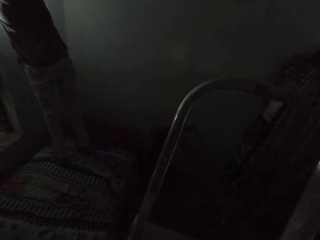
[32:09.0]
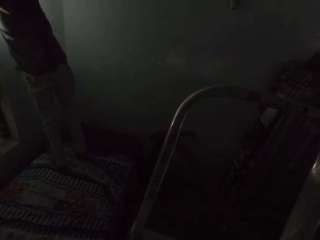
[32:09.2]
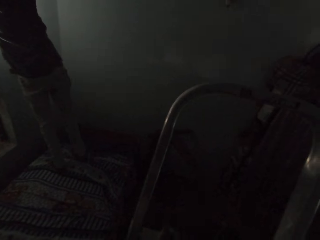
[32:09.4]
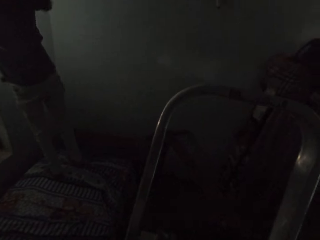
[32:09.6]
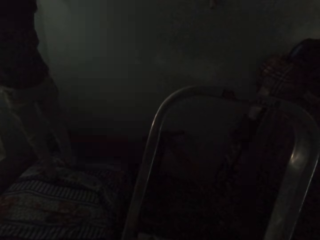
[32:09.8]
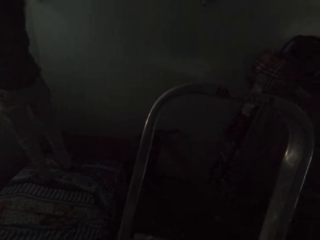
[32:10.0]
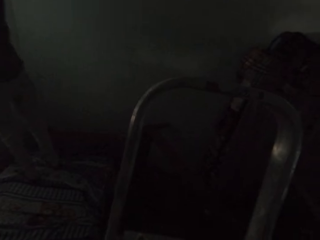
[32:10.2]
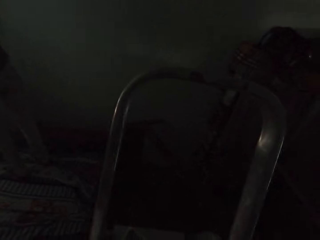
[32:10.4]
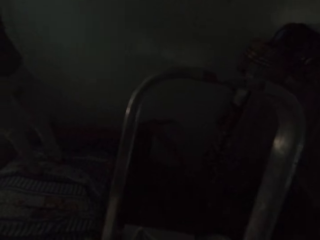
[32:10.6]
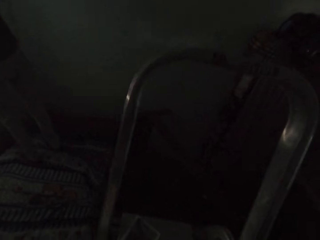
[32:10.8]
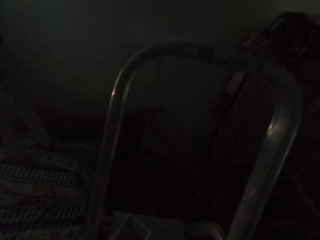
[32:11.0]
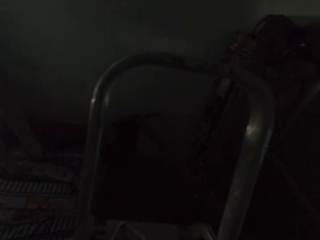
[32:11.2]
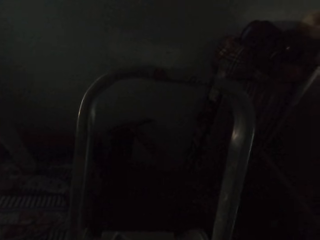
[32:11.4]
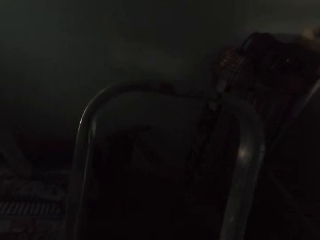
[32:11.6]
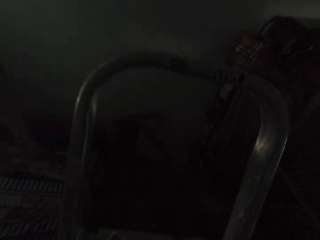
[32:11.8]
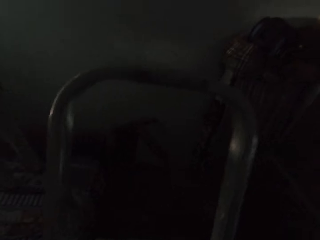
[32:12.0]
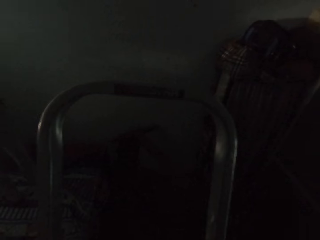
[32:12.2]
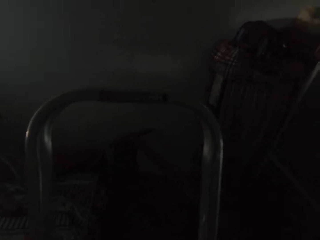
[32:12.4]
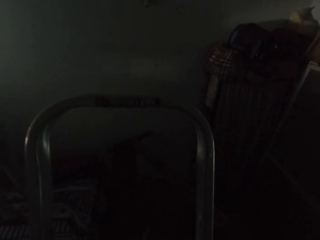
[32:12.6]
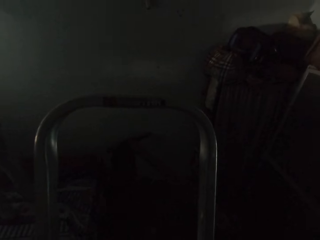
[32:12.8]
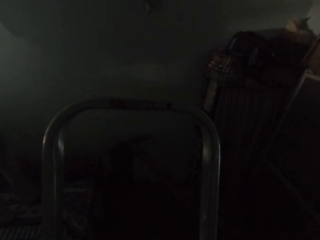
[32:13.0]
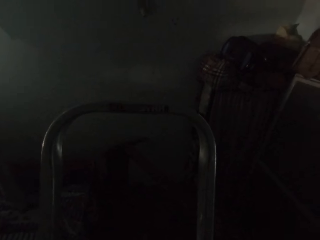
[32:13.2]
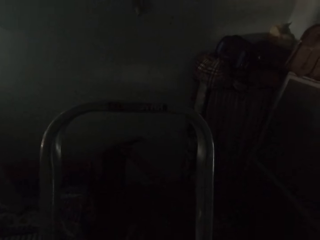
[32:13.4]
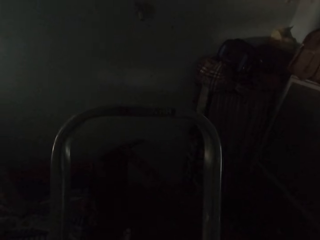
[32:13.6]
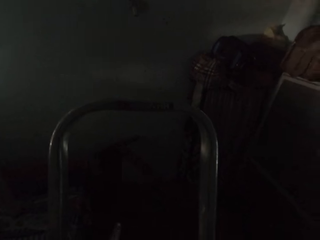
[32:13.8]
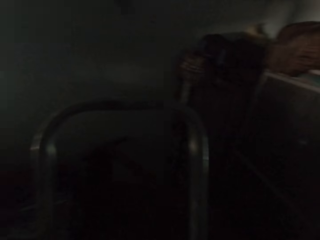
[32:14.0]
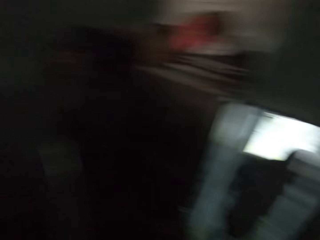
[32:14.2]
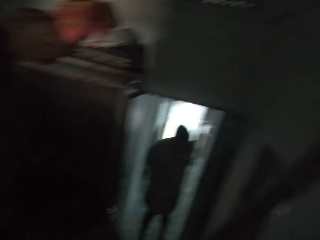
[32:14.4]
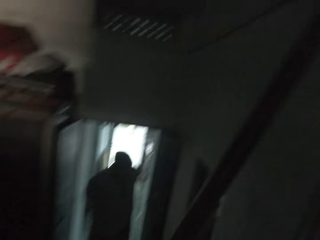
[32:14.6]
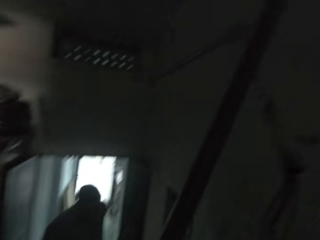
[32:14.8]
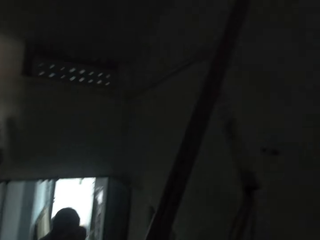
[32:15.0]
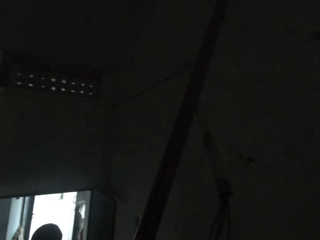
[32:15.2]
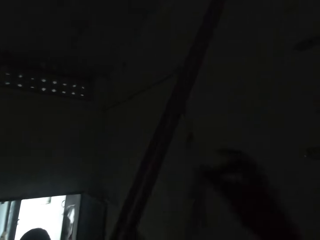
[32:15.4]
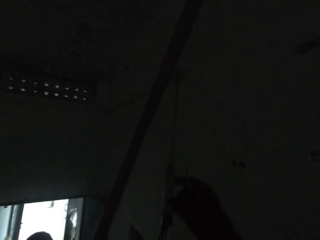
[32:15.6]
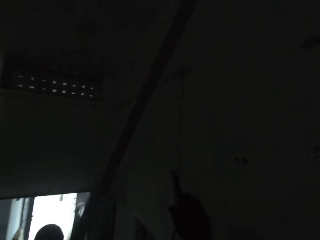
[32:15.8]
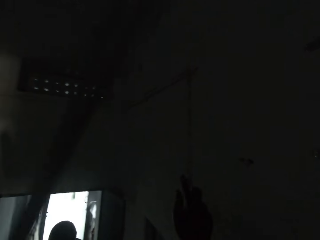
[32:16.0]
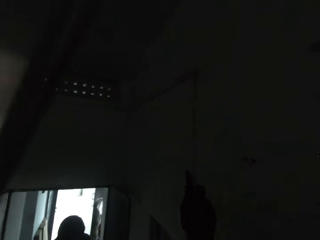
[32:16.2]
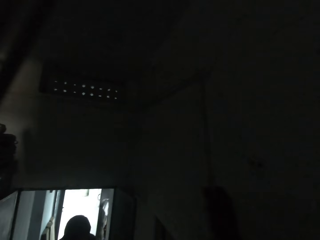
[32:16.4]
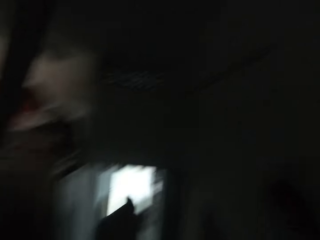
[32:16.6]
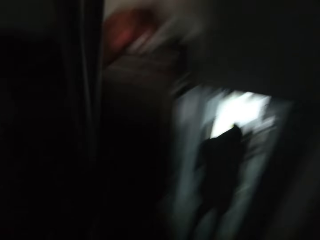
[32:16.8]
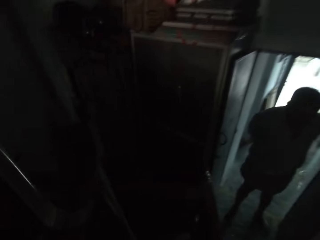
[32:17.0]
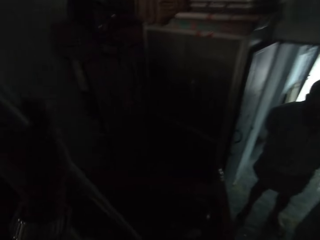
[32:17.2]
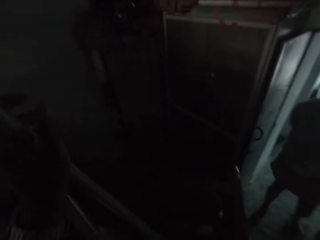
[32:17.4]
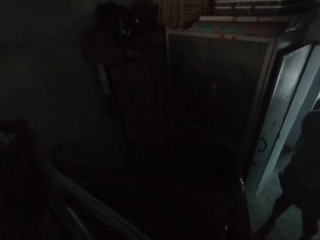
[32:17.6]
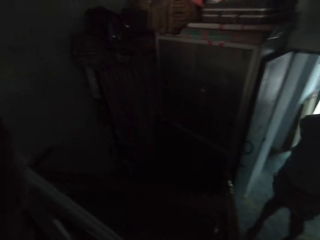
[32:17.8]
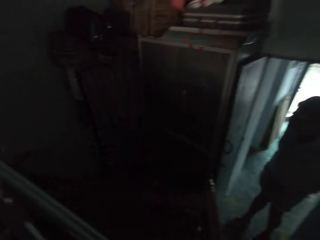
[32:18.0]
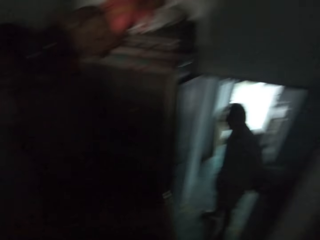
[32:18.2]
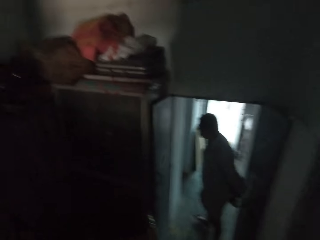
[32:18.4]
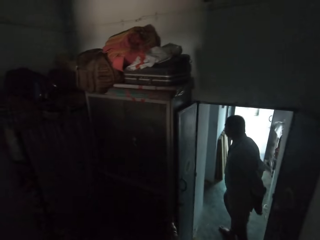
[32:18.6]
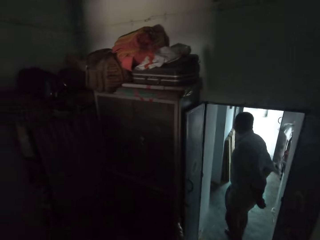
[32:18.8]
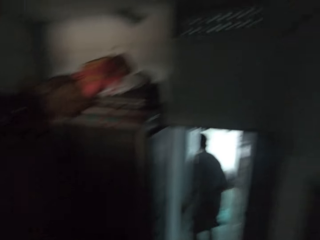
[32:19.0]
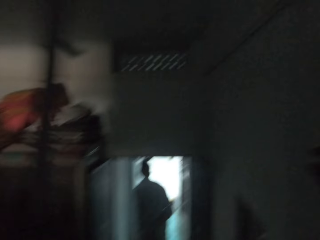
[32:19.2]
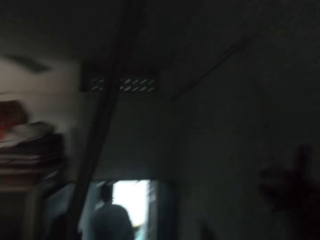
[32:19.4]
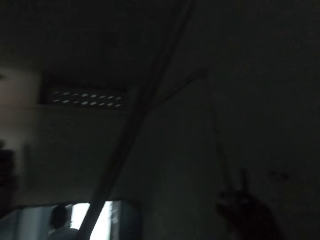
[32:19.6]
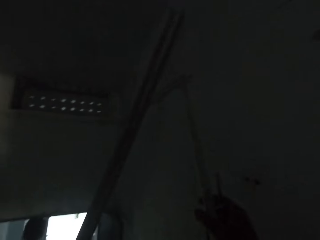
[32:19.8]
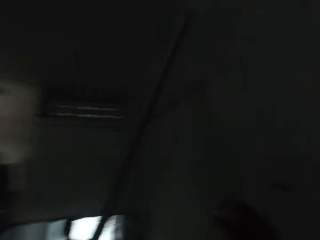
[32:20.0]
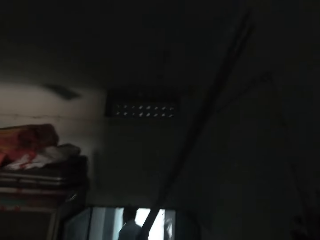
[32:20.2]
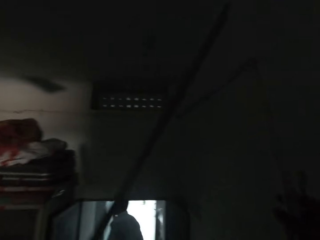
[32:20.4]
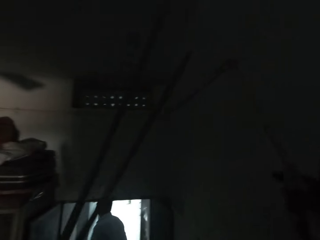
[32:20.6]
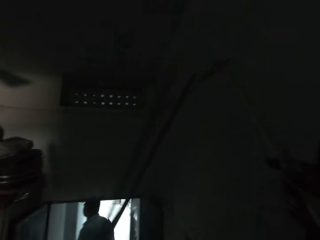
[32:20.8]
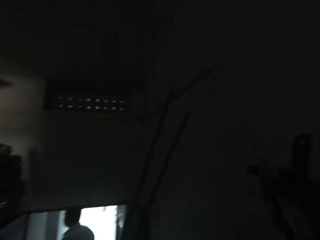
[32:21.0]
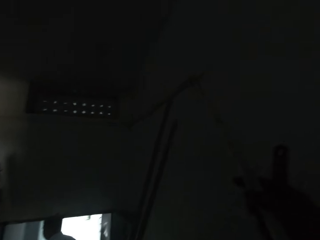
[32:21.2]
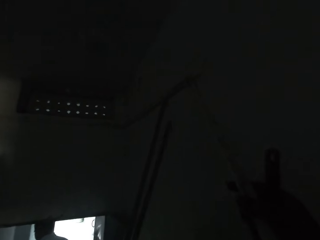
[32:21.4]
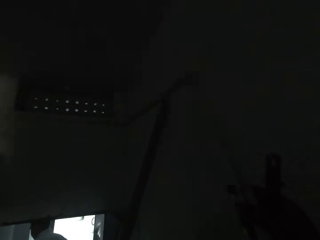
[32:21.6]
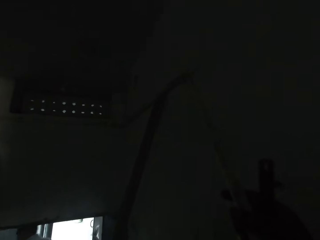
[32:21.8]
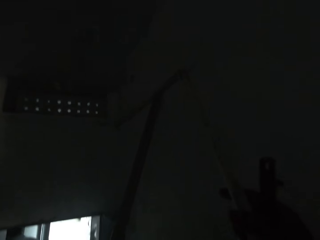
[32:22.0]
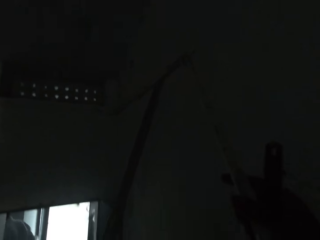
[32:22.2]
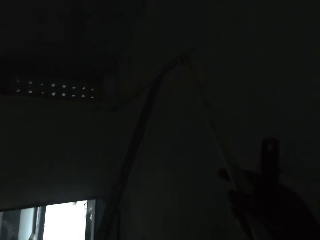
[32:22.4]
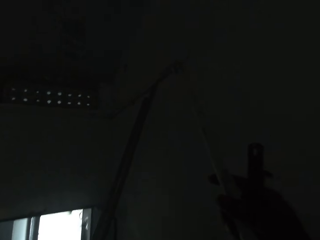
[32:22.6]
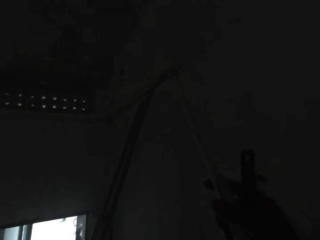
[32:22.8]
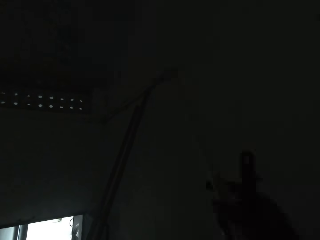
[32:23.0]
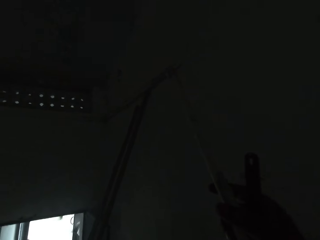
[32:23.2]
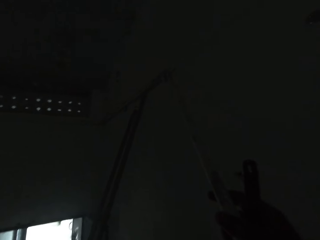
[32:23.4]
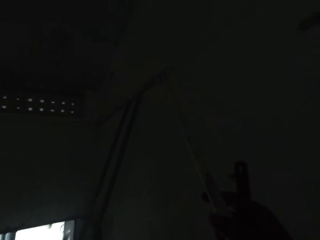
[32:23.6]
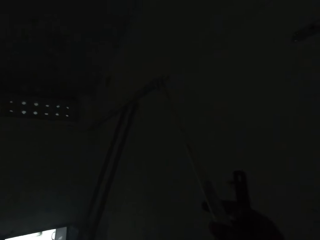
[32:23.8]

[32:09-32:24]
A man moves the hands. The camera wearer looks around. Another man walks towards the camera wearer. The camera wearer holds a pipe on a ceiling with his right hand. He touches something. He pulls something. The first man talks to the camera wearer. The other man walks away from the camera wearer. The camera wearer looks around. He picks up two pipes from the floor with his left hand. He moves the ladder. He rests the two pipes on a wall with his left hand.

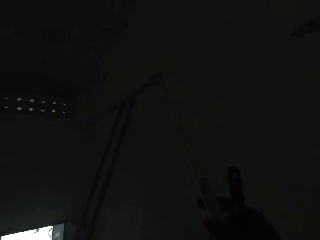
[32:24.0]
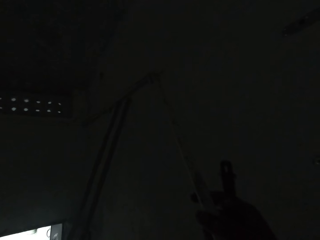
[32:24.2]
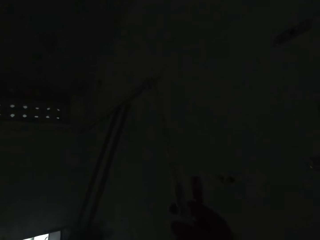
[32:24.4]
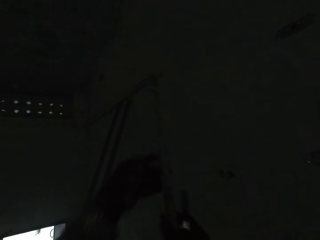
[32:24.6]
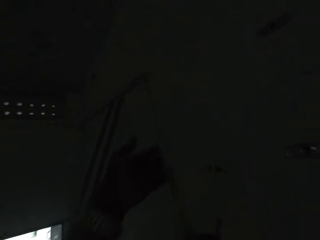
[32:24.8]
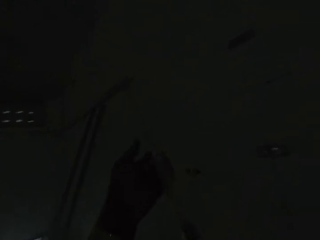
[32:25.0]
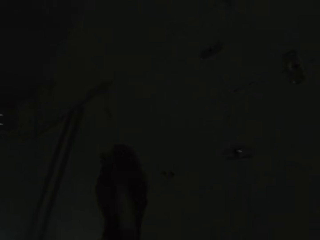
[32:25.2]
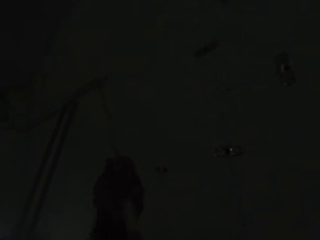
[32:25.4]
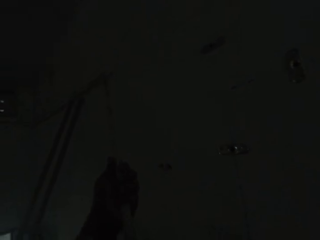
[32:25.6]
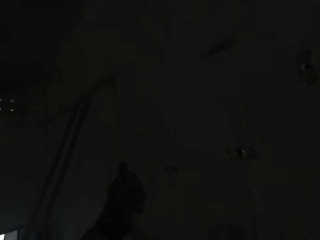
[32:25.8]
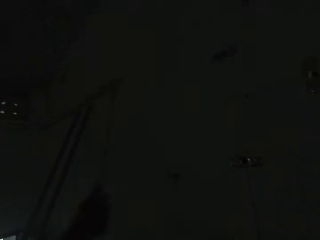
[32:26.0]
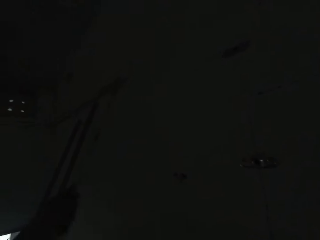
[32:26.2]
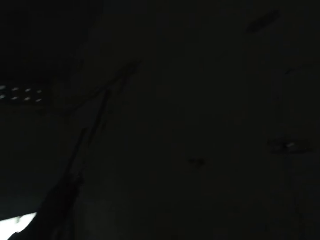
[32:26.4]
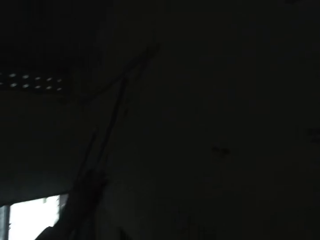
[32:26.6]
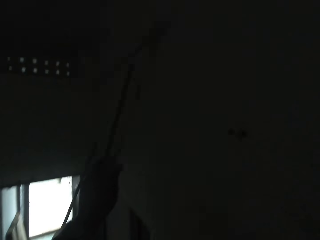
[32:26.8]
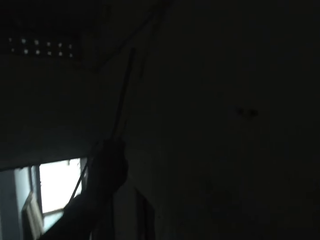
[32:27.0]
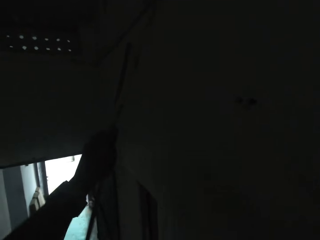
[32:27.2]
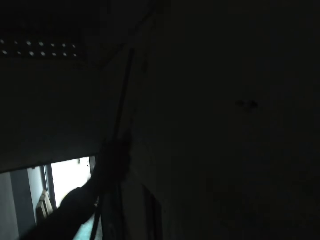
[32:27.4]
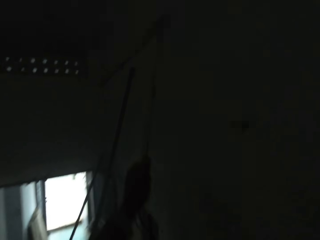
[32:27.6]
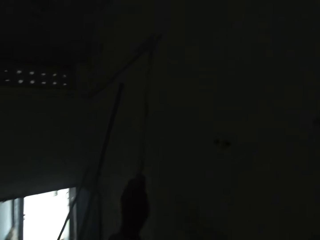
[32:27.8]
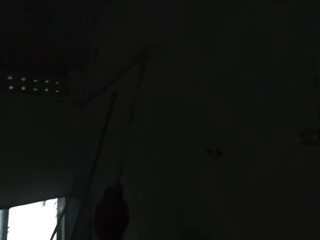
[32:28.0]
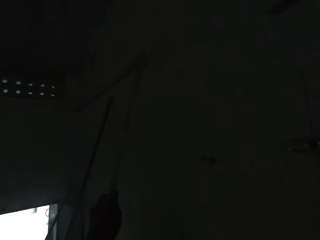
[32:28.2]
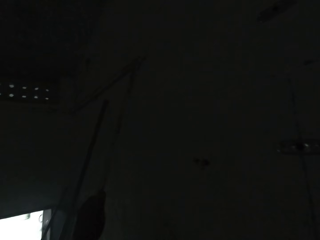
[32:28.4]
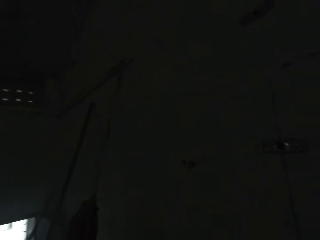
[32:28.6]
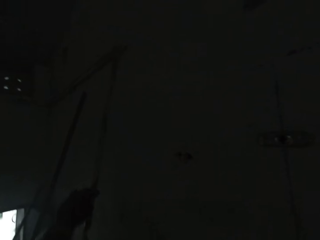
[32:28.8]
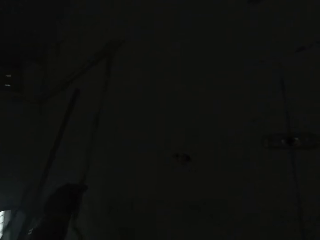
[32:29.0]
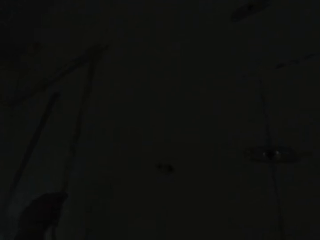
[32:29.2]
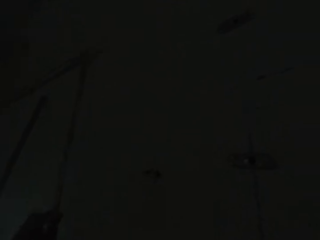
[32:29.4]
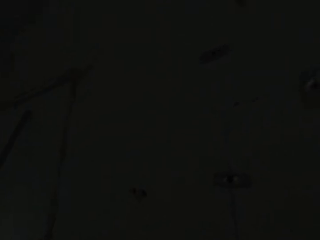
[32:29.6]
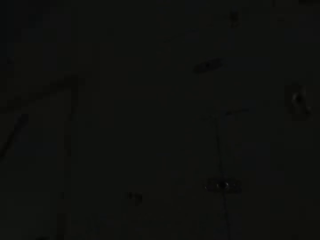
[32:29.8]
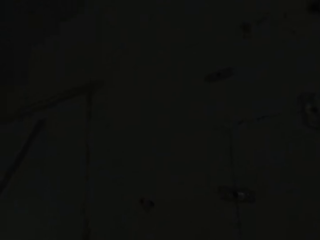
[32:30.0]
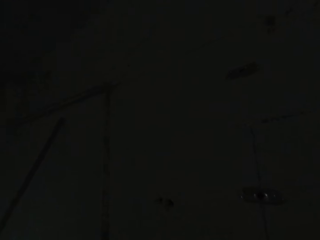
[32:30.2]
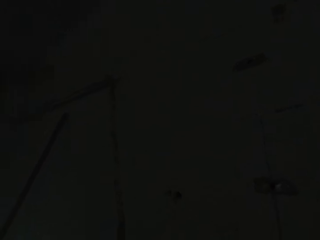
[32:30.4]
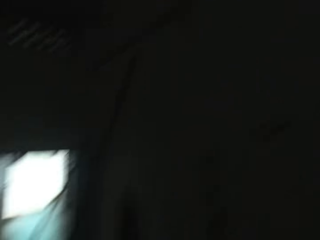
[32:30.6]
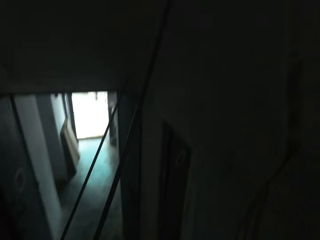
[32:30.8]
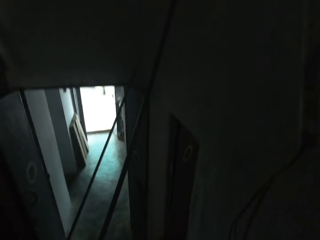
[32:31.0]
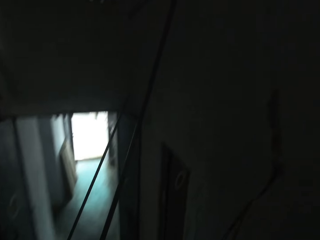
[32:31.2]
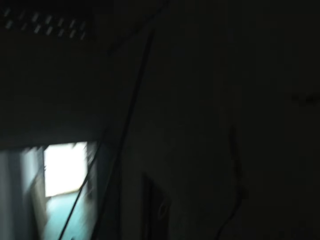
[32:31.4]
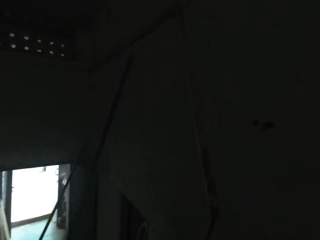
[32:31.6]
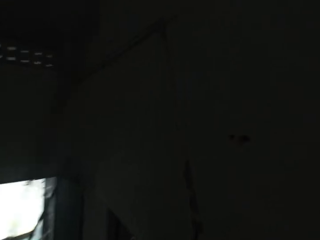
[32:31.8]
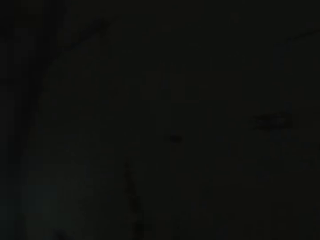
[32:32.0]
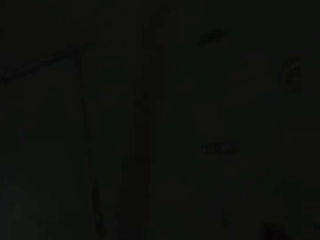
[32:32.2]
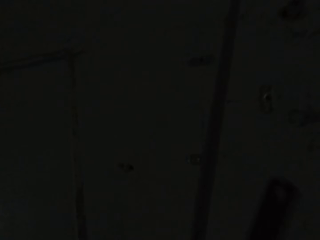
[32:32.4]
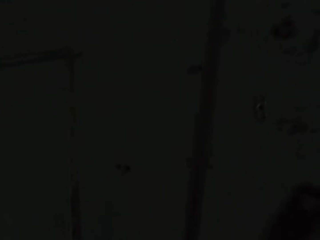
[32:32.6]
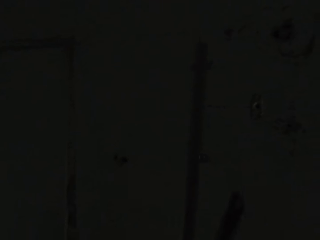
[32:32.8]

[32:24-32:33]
The camera wearer pulls the cable on the ceiling with his left hand. He picks up a pipe from the floor with his left hand. He holds a hand saw with his right hand.
